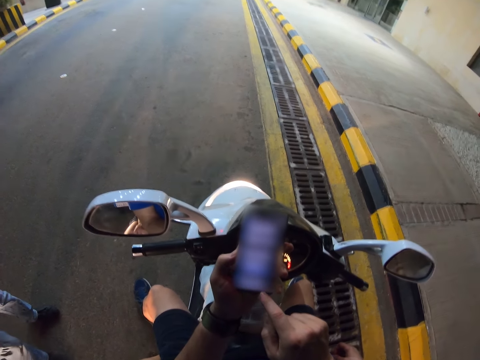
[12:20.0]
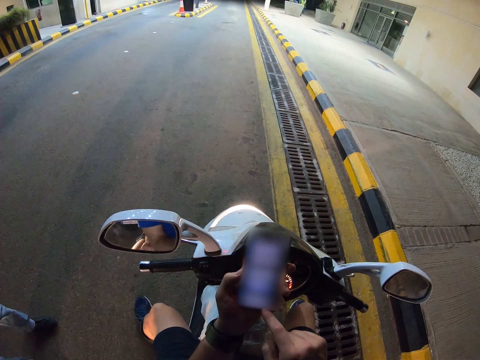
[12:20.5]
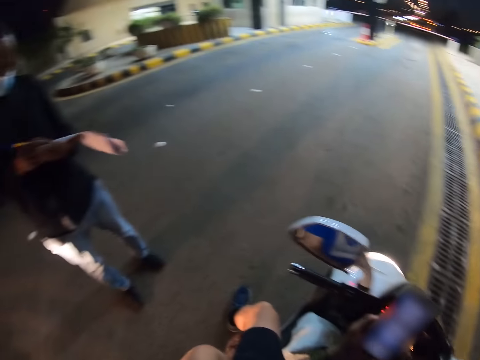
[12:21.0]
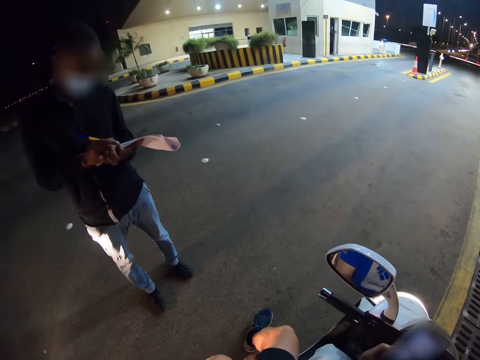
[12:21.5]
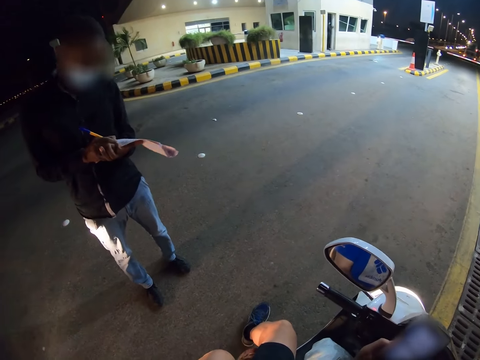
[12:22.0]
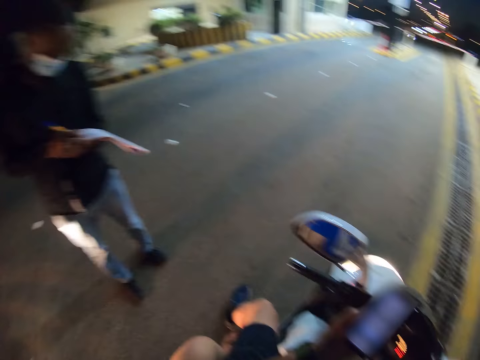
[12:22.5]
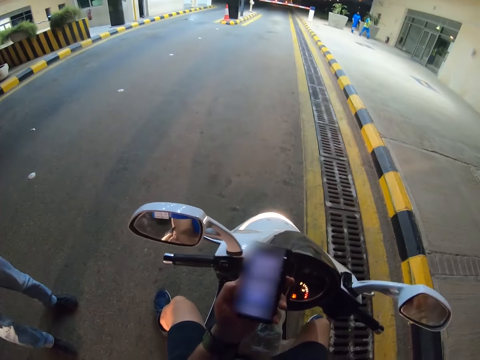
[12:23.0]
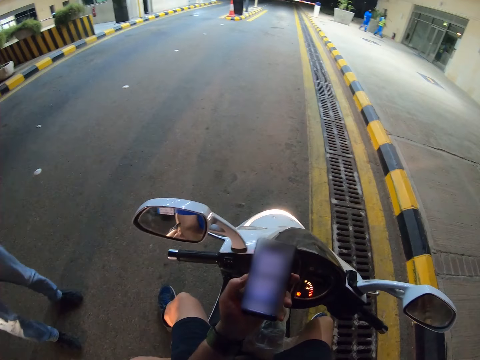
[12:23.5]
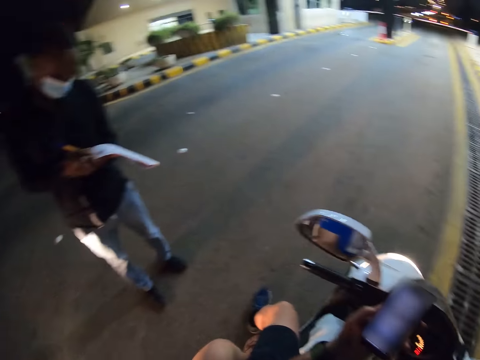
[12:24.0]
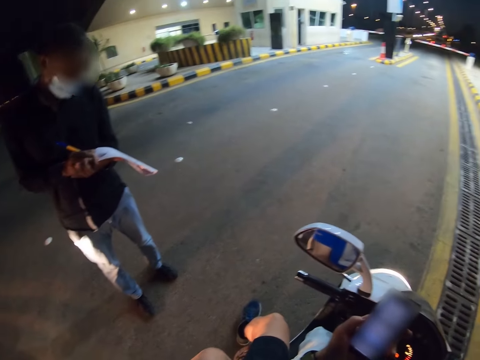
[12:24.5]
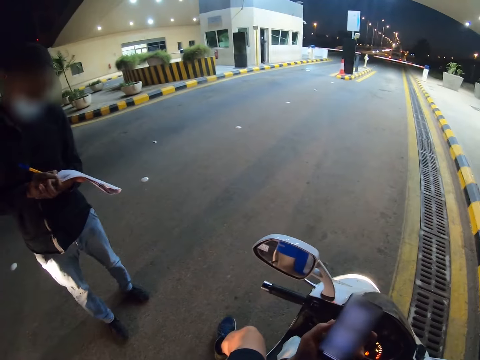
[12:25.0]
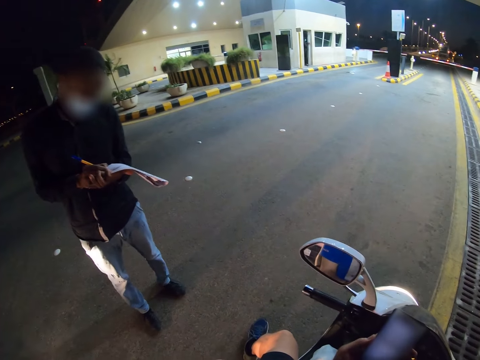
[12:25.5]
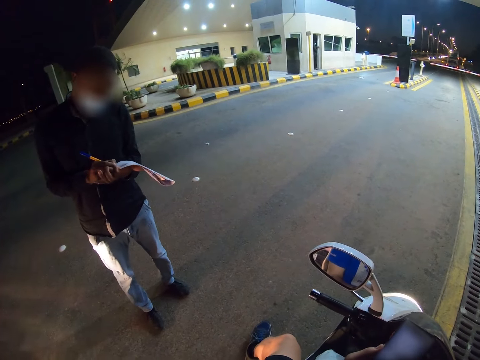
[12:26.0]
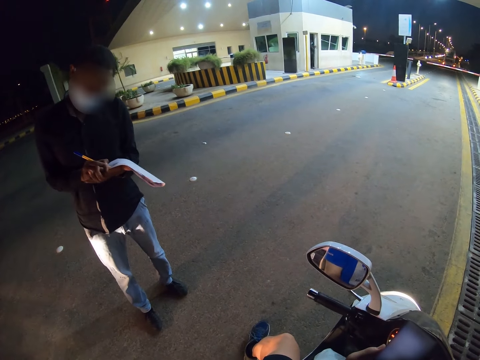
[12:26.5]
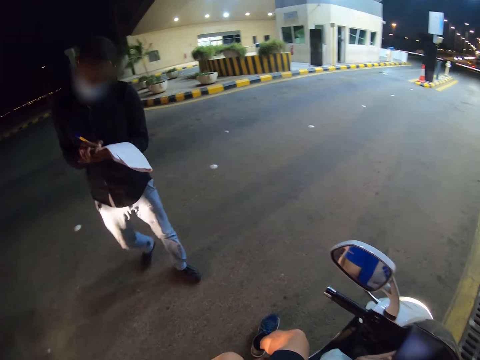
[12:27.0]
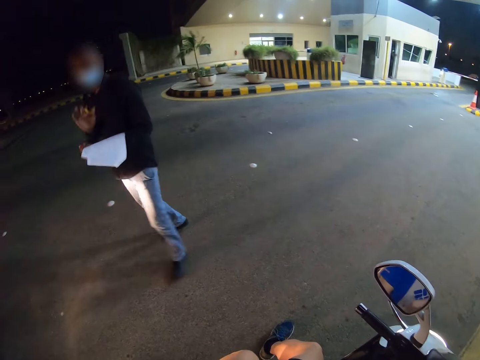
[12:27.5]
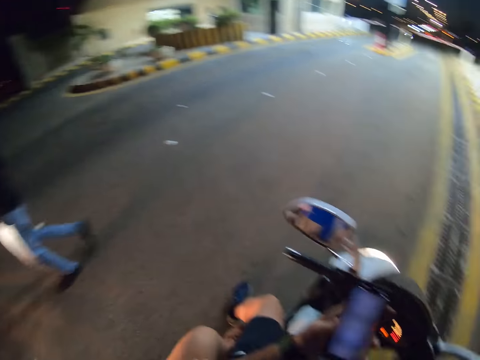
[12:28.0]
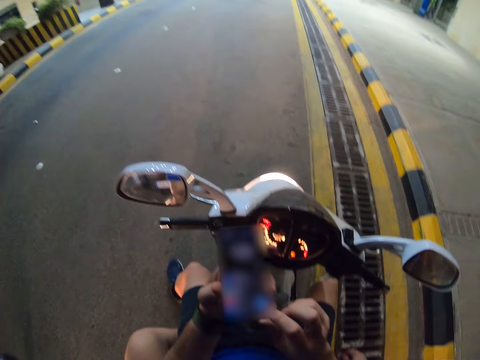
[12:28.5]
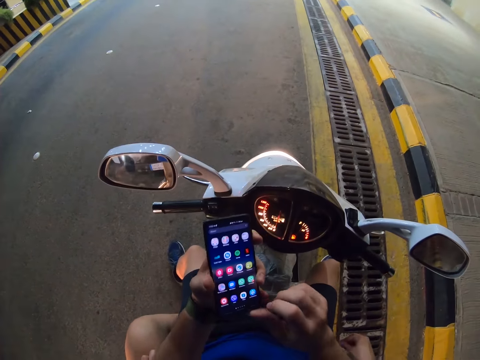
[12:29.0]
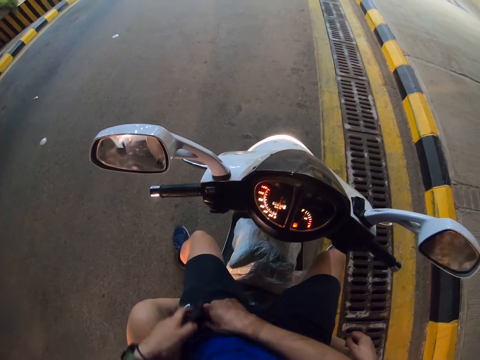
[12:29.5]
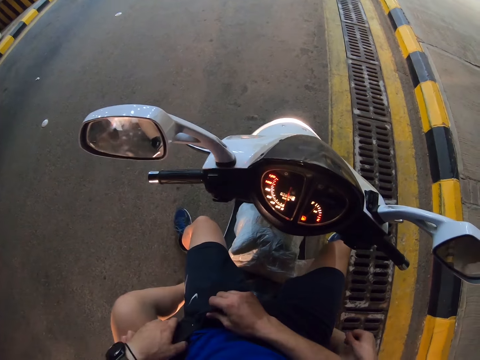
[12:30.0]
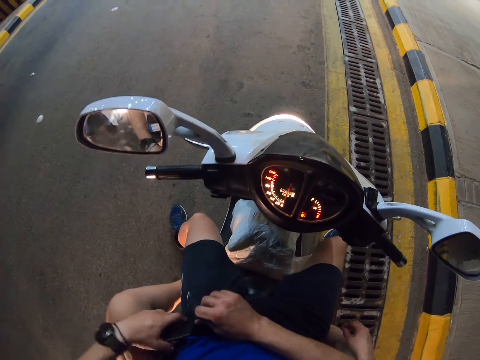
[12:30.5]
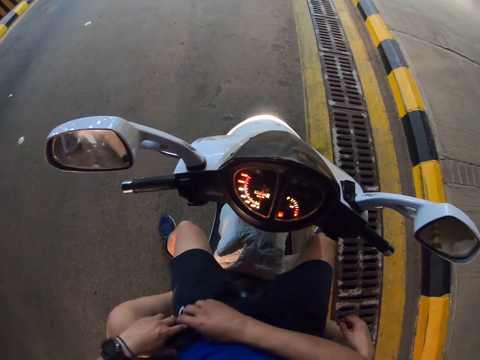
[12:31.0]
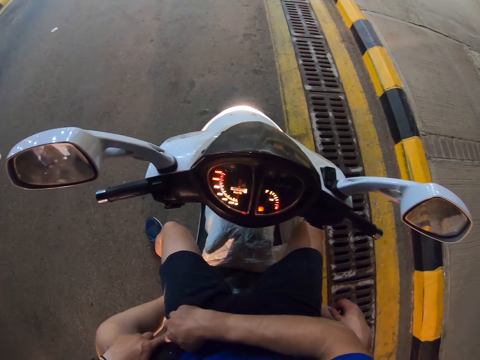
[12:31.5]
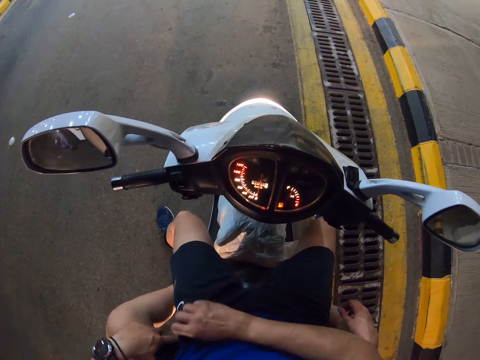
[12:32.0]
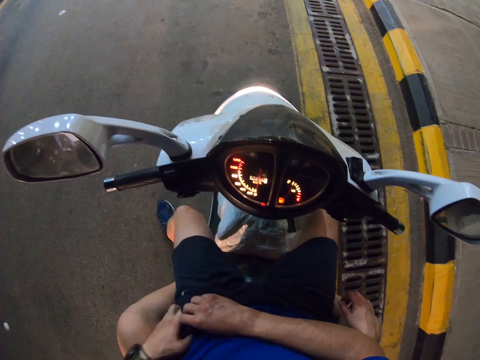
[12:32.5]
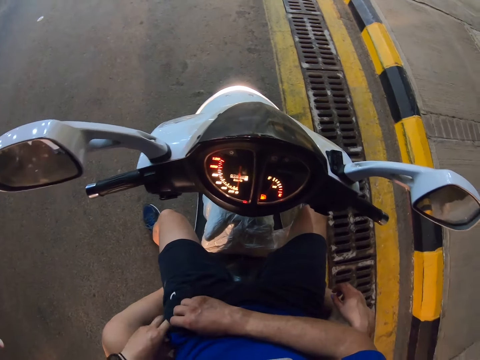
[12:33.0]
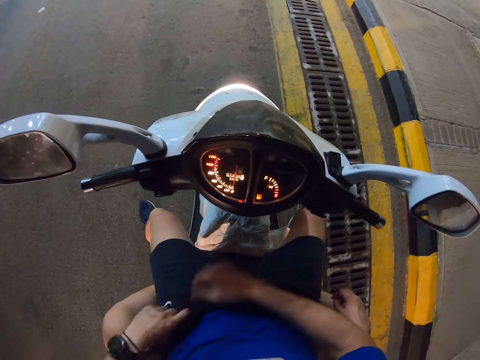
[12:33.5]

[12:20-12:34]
A man writes on a piece of paper or a book. The camera wearer operates a mobile phone. The man writes on the piece of paper. The man walks around the road. The camera wearer puts the phone in the pocket of his shorts.

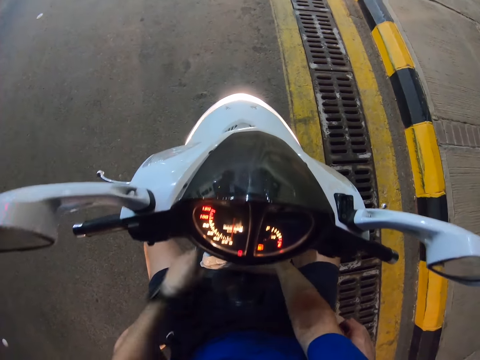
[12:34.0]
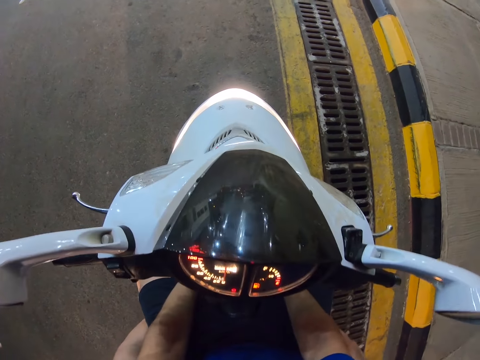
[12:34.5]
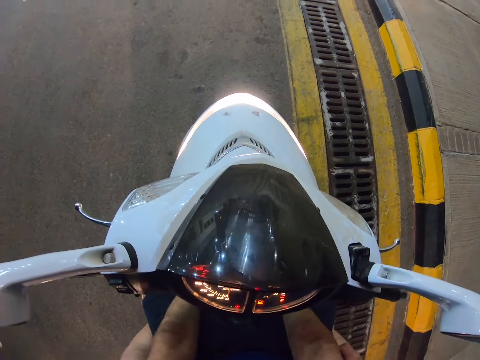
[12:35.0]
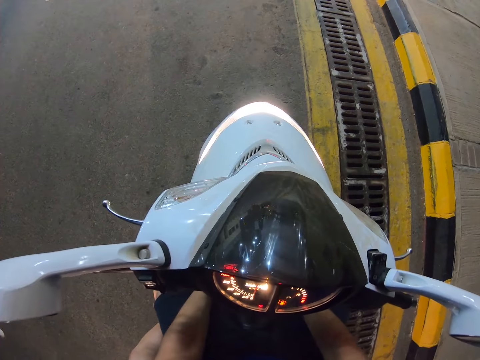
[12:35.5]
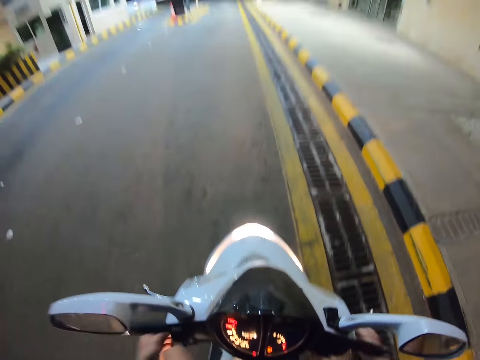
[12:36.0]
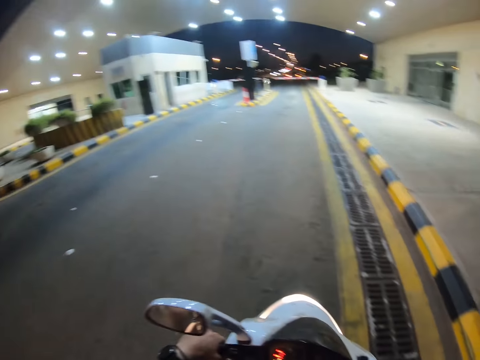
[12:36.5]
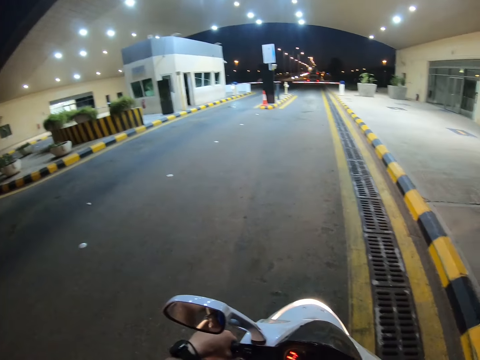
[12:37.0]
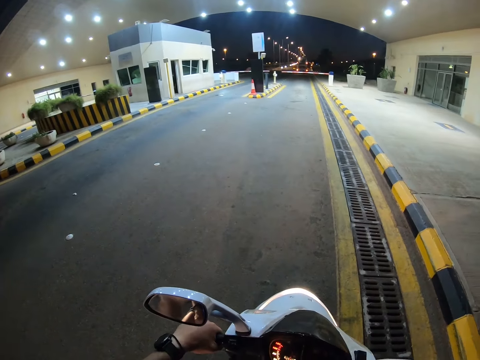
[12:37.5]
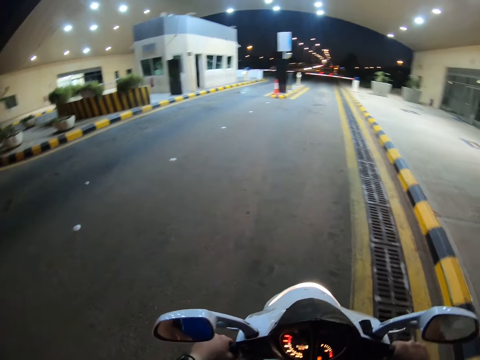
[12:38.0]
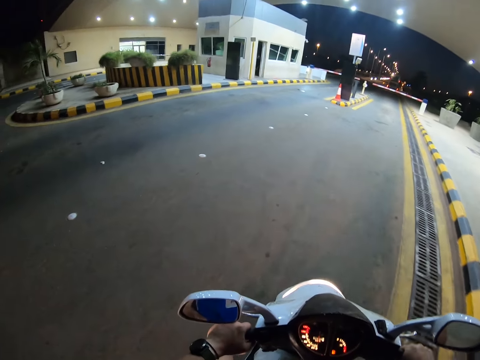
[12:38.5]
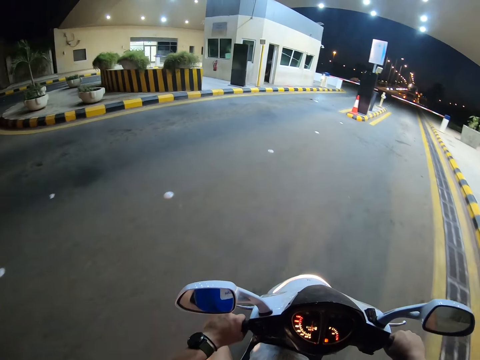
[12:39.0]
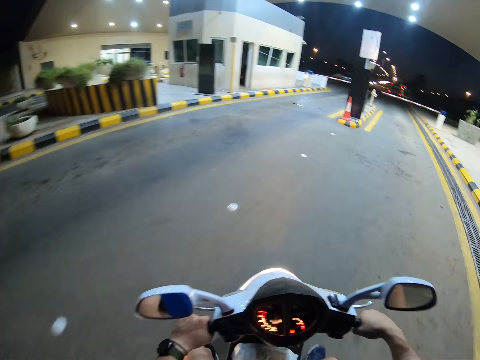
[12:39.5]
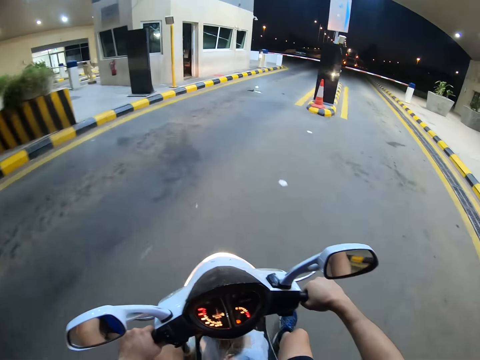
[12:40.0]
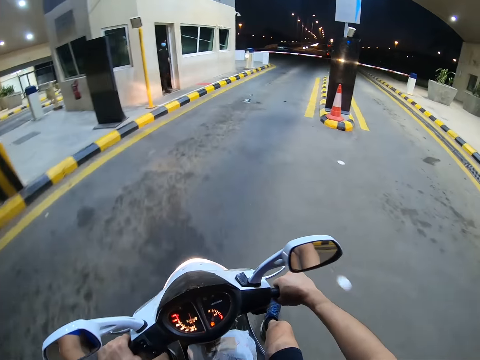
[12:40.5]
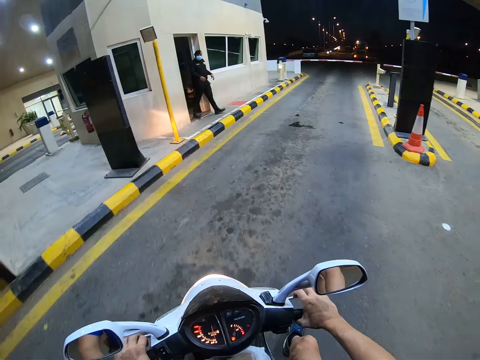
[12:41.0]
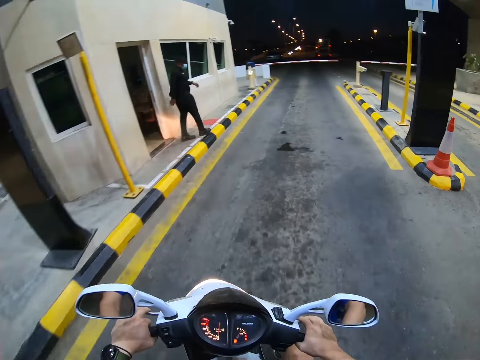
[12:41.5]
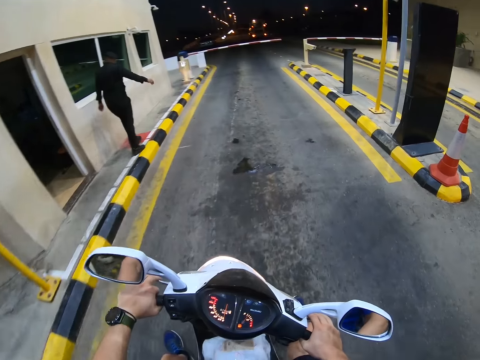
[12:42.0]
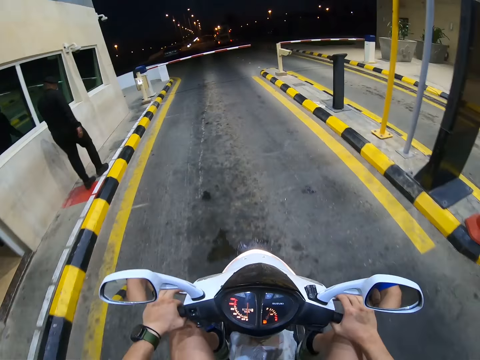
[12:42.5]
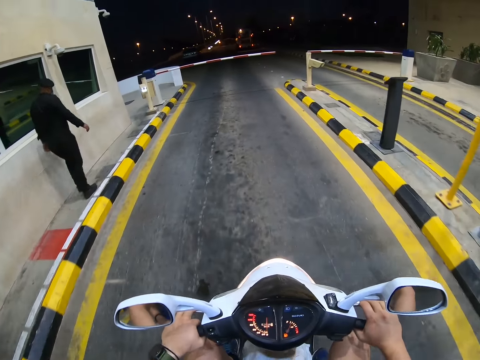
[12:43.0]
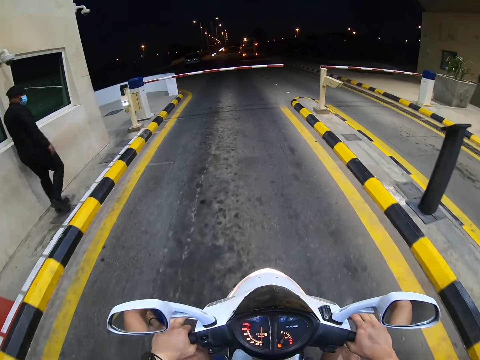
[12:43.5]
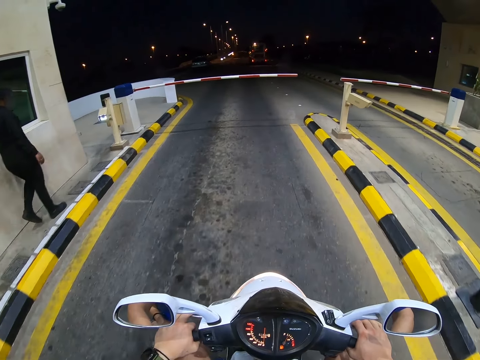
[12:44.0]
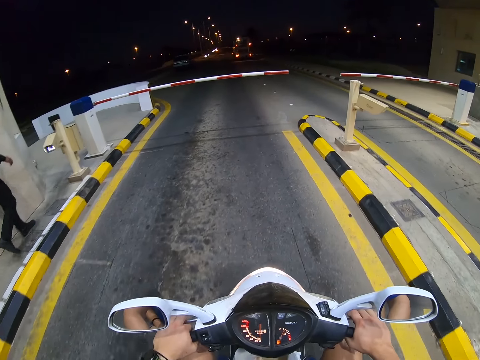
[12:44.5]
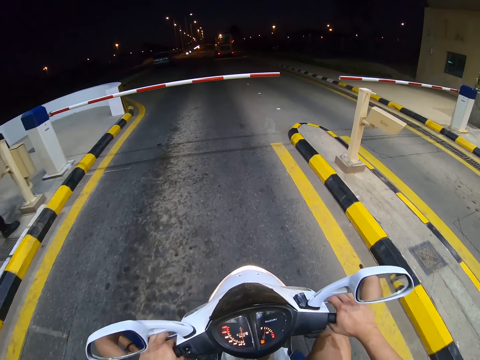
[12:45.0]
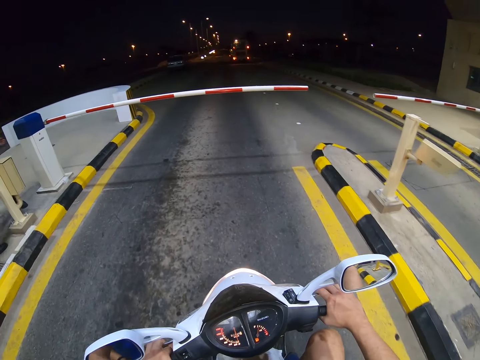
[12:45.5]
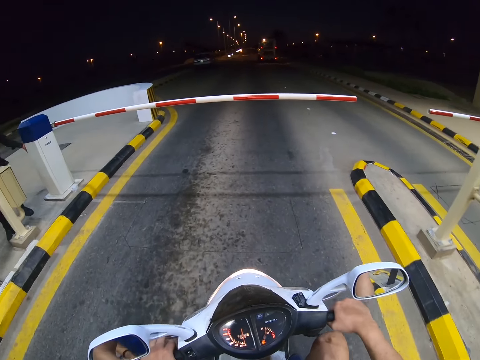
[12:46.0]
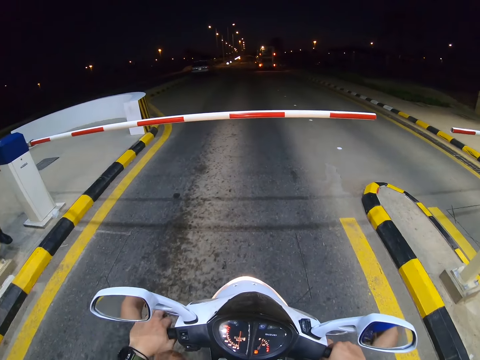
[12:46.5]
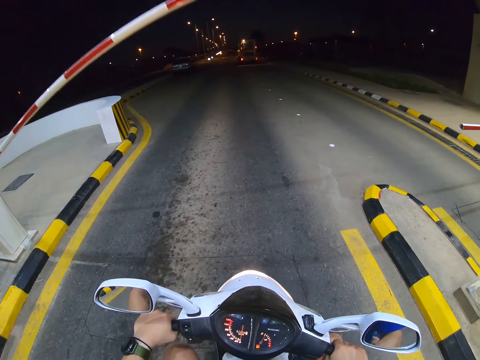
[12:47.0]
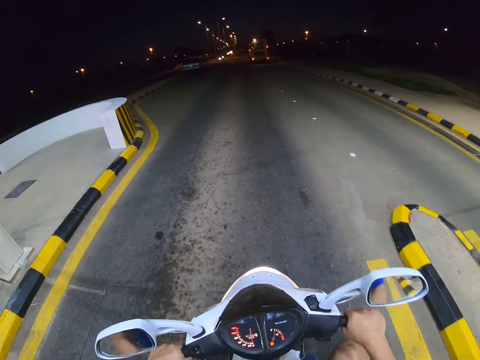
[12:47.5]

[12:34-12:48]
The camera wearer adjusts a package on a motorbike or motorcycle. They look around the road. They ride the motorcycle out of the building on the road. They look around a toll station.
